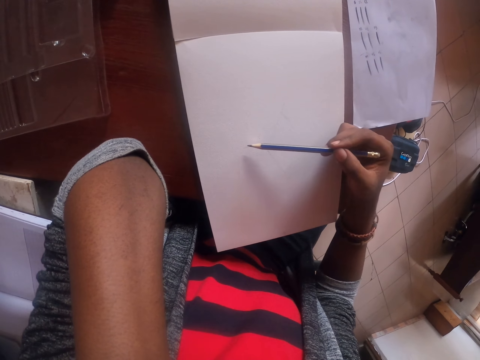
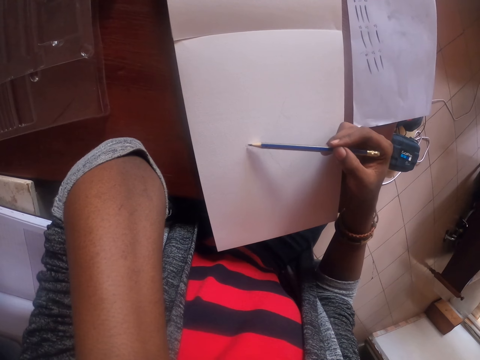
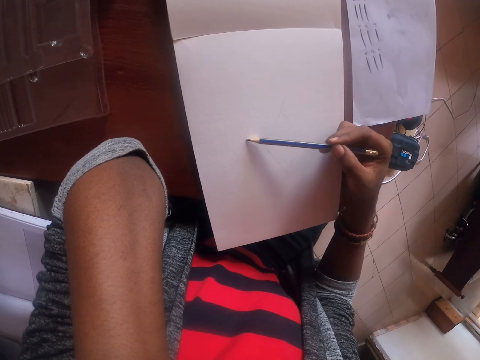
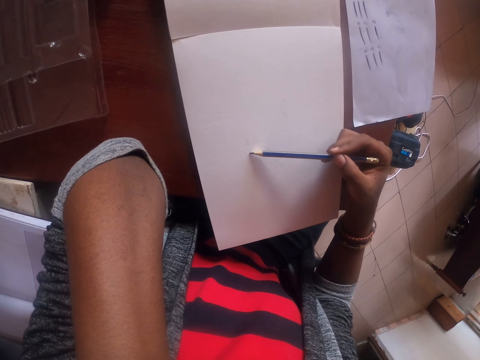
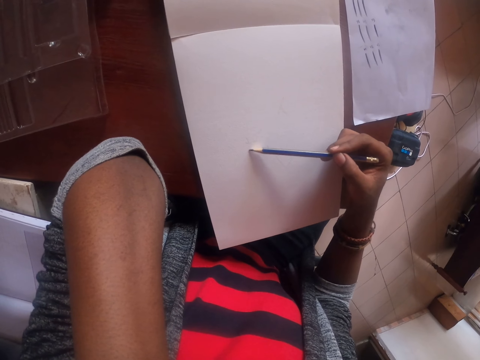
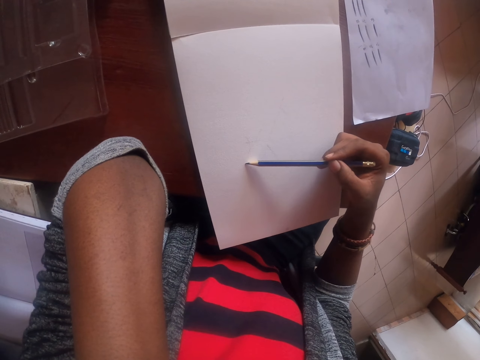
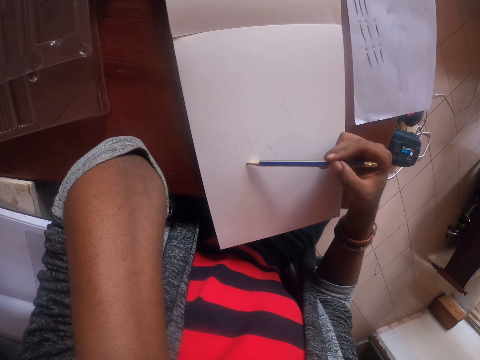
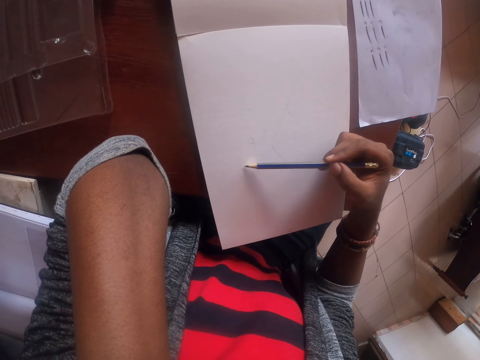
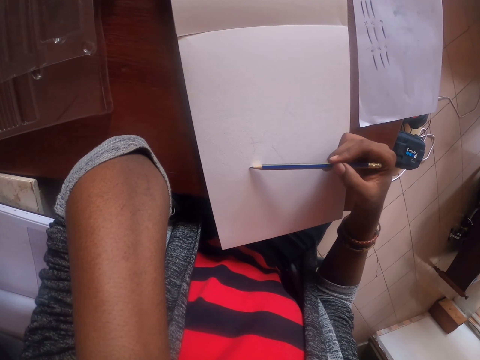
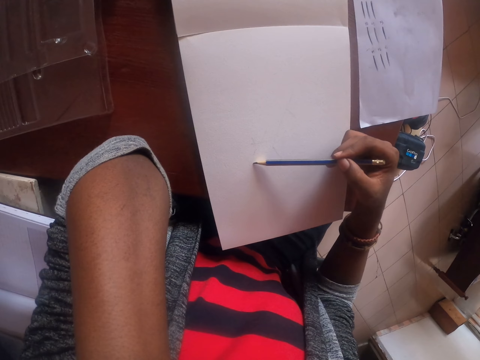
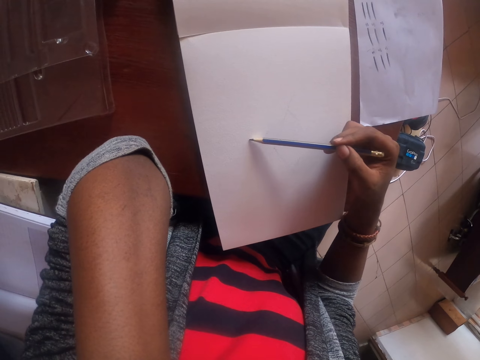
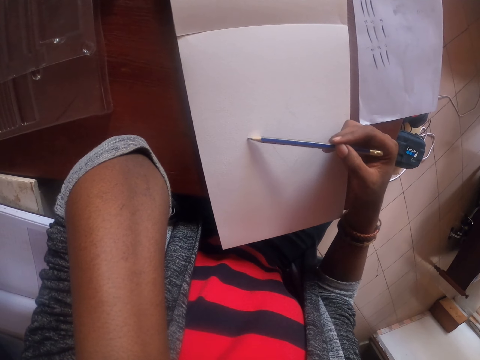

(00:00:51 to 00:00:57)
The camera wearer draws on the book with the pencil.

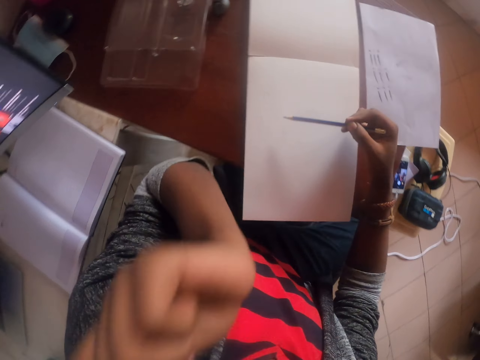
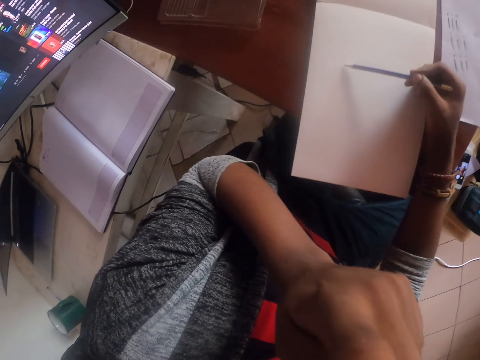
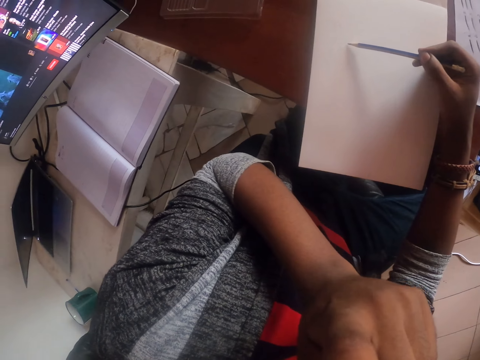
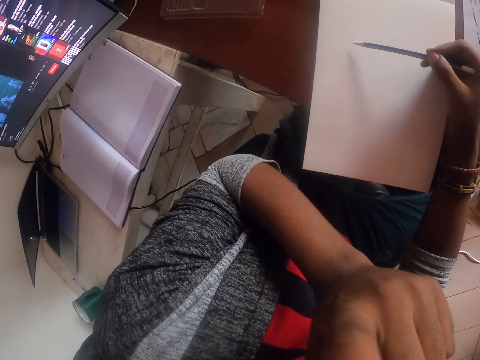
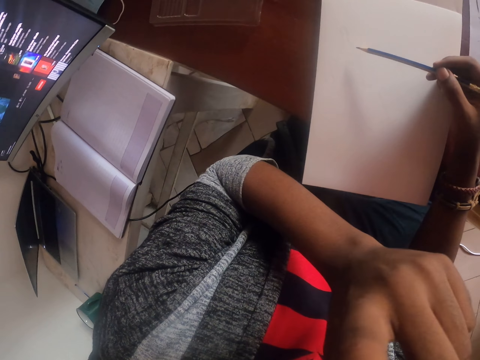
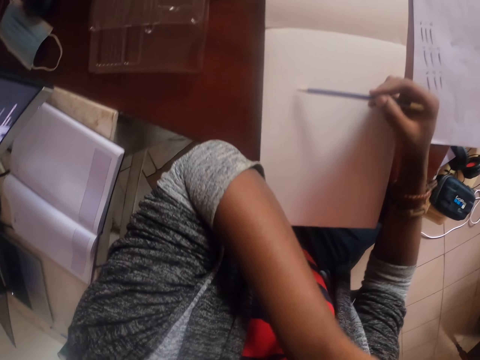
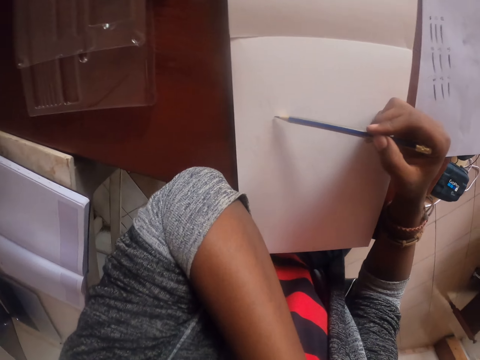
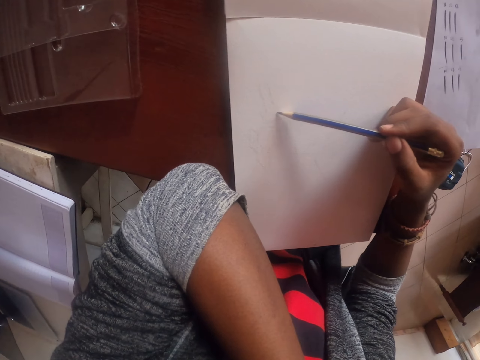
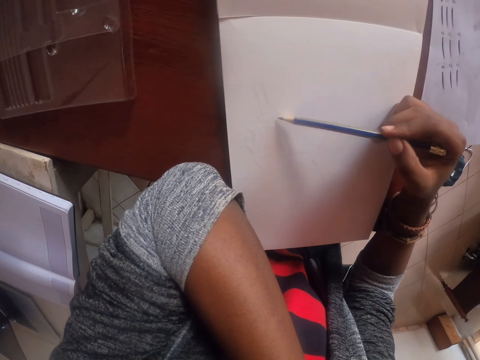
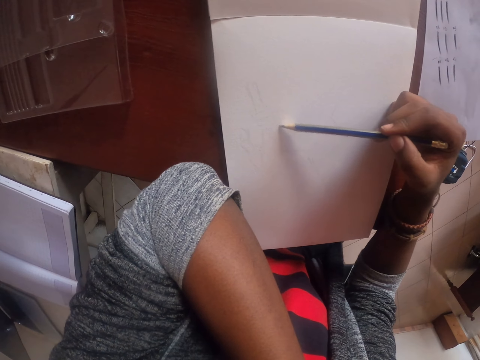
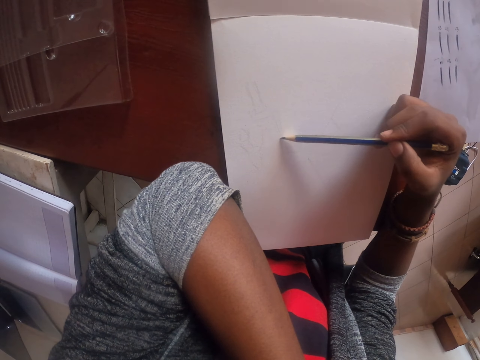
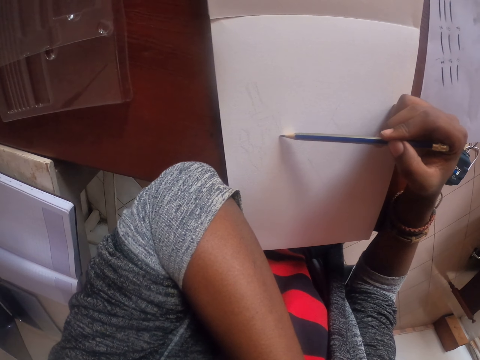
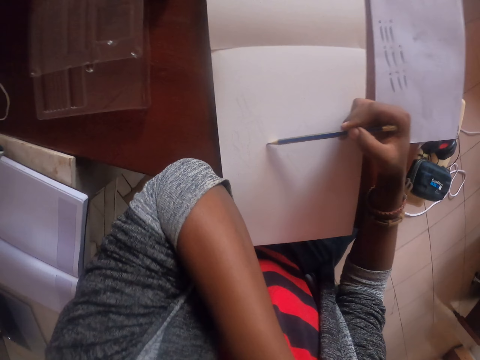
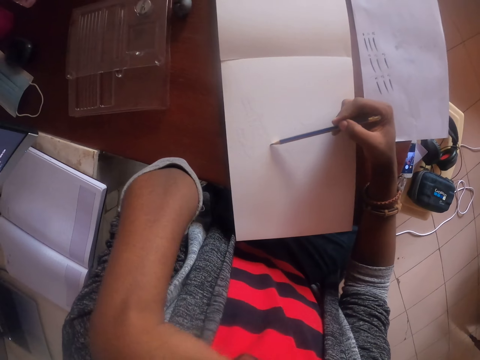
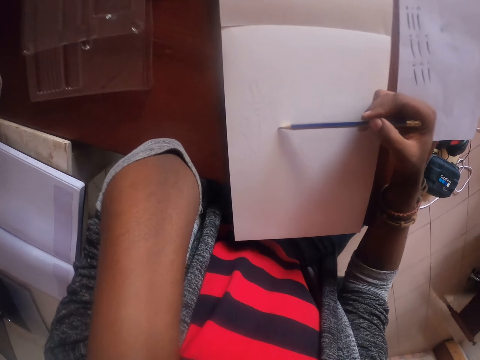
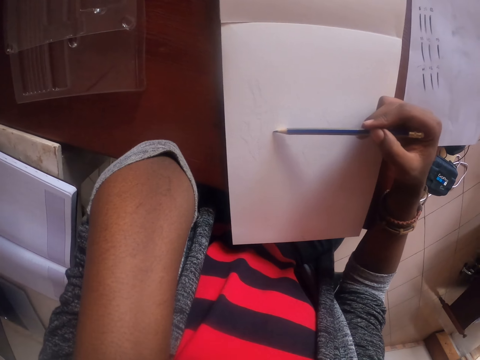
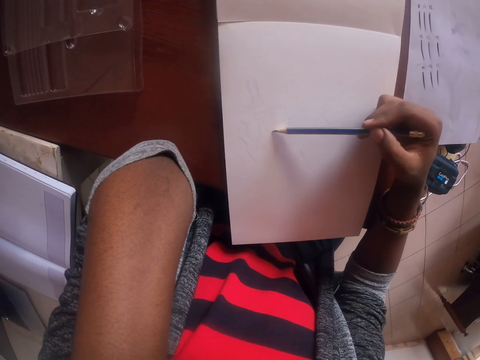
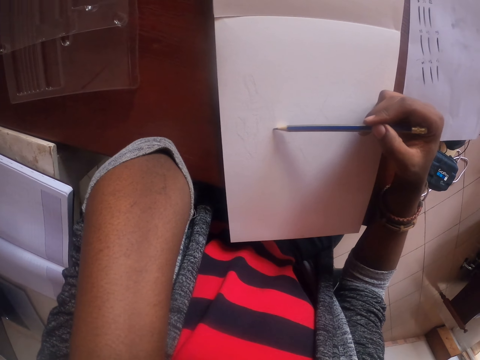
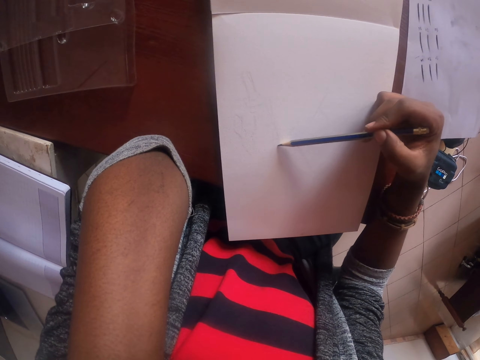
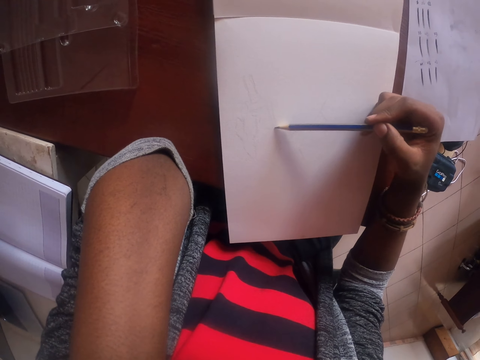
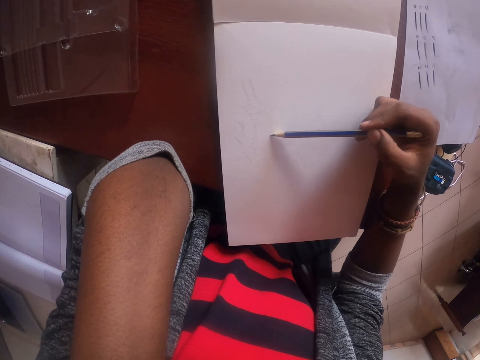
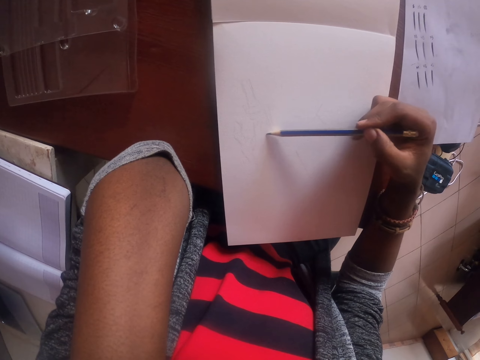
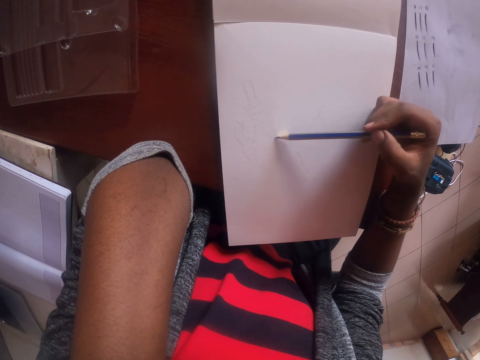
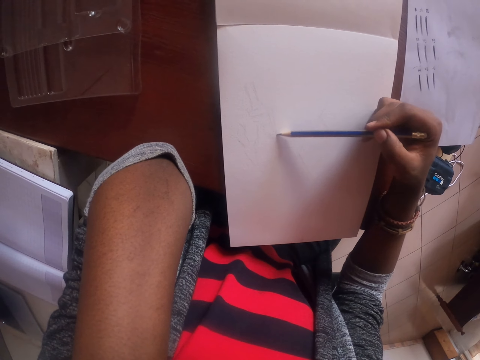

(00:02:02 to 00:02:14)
The camera wearer raises the left hand. They put the left hand on the table. They draw in a plain book with a pencil. They touch their clothes. They draw in the plain book with the pencil.

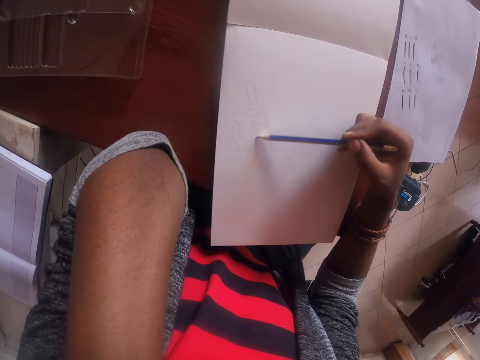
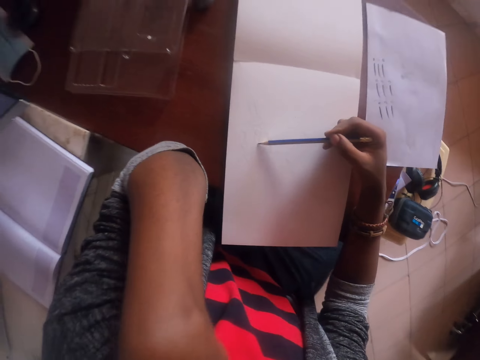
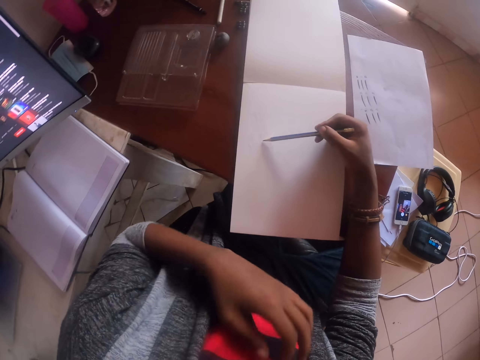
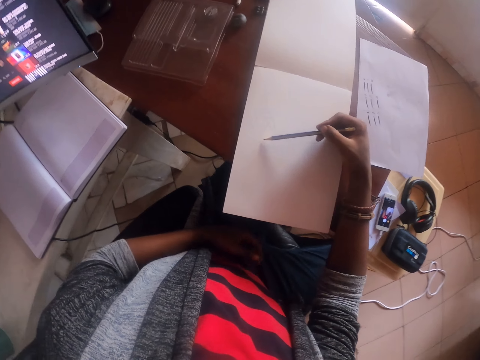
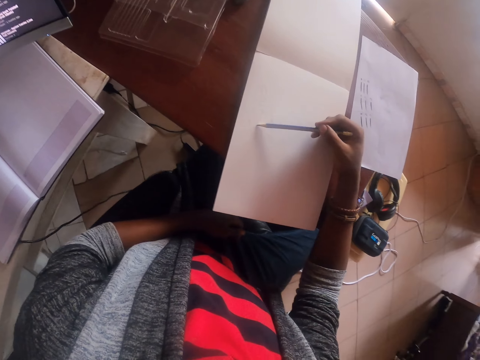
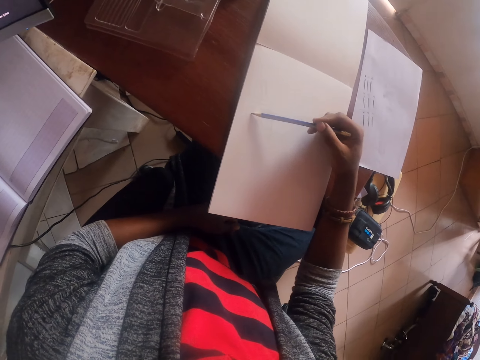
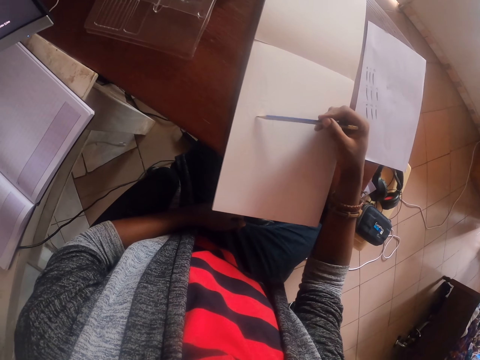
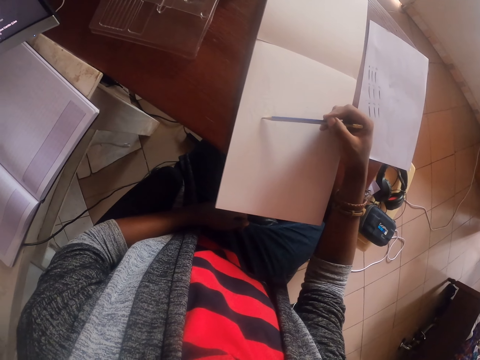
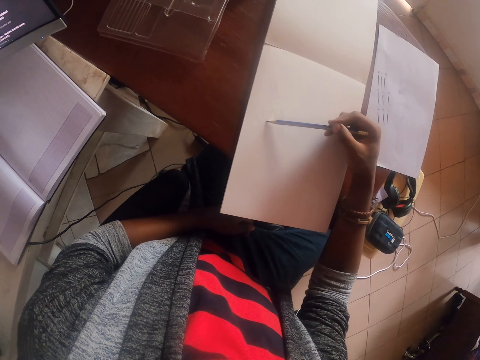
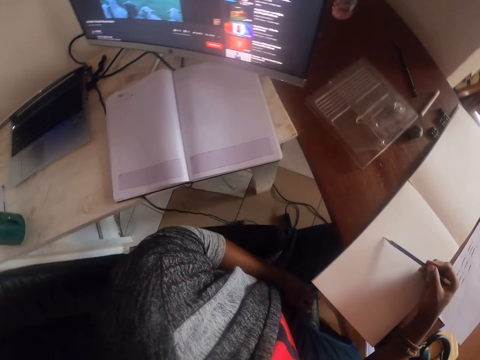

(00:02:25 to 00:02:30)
The camera wearer lowers the left hand from the table. They draw in a plain book with a pencil. They look around.

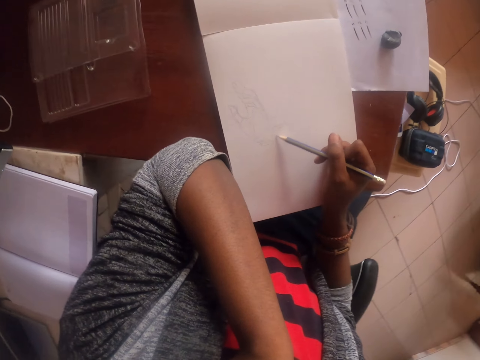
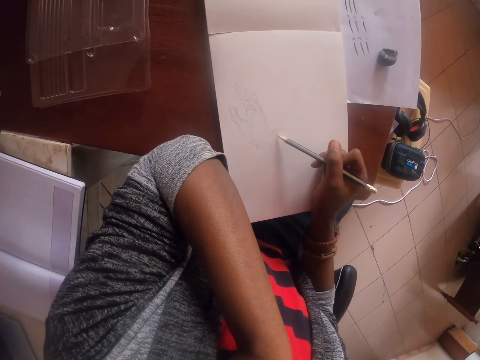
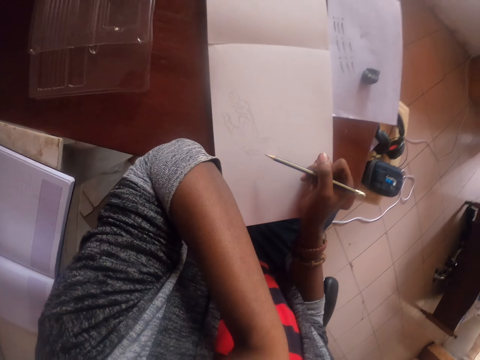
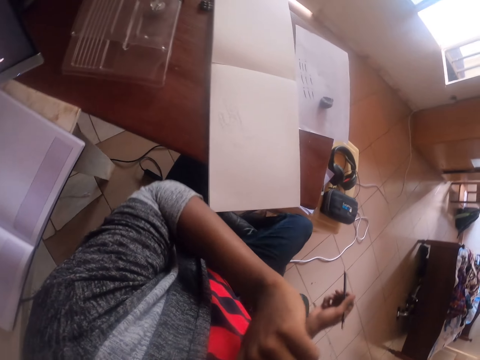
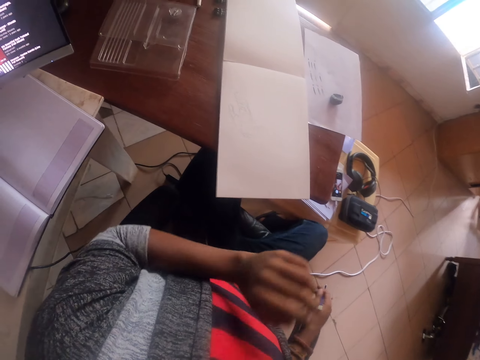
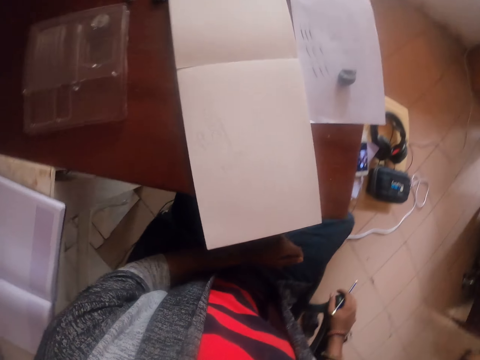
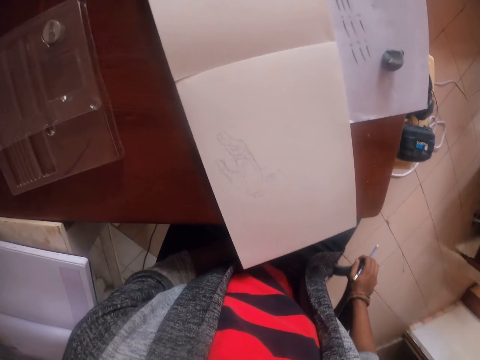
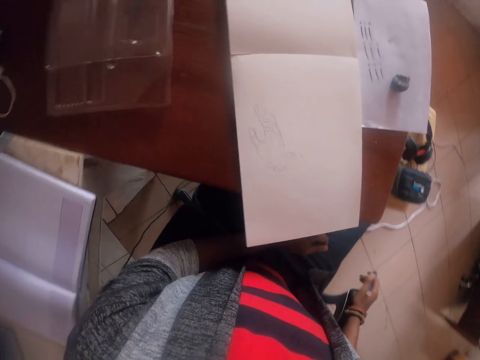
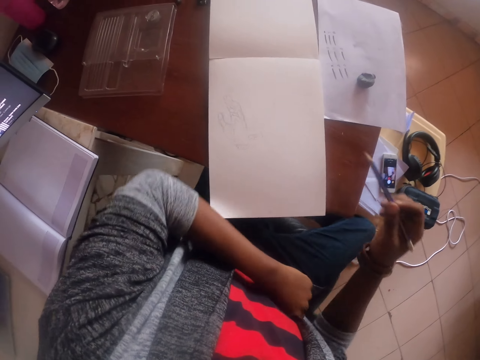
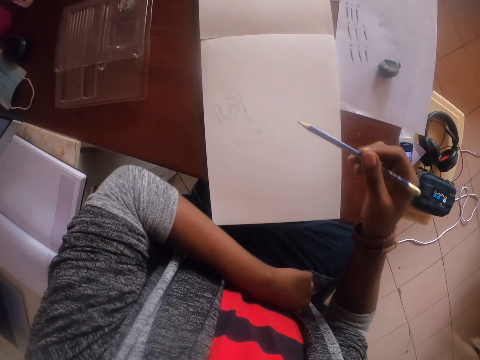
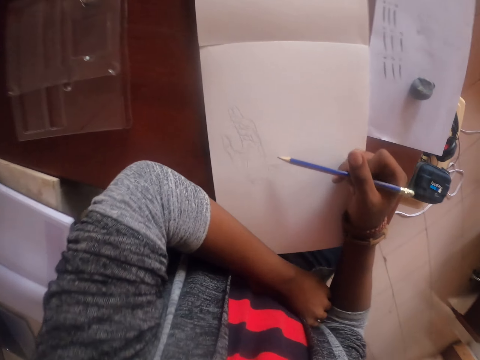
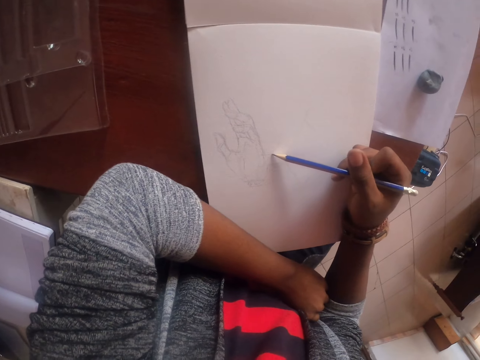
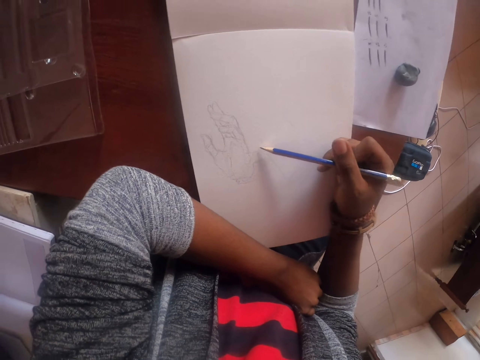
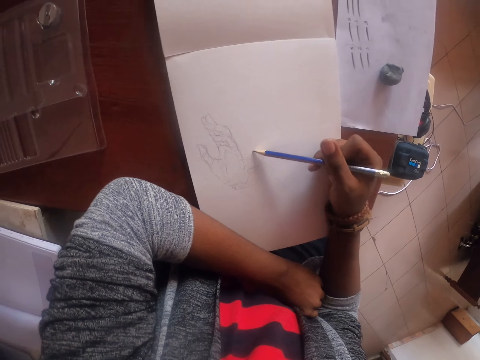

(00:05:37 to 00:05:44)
The camera wearer puts down the left hand. They put the right hand on the chair. They touch the chair arm. They put the left hand on the table. They place the elbow on the table. They draw on a paper with a pencil.
